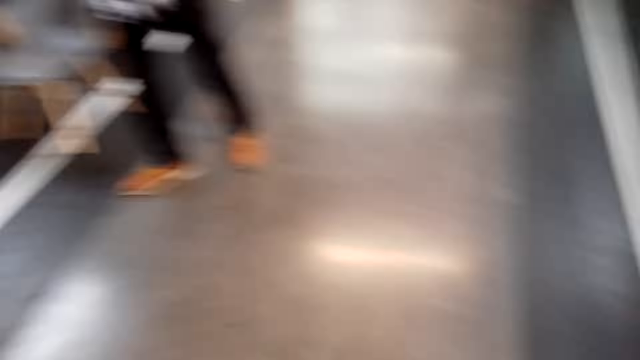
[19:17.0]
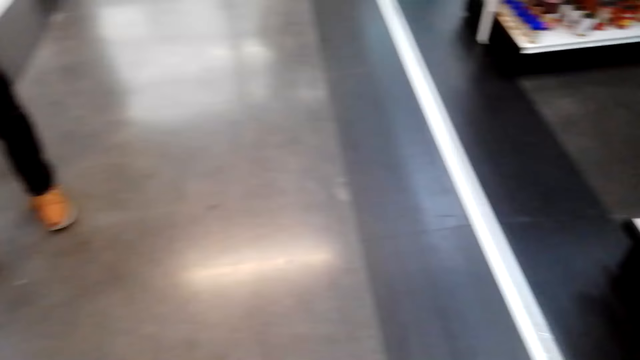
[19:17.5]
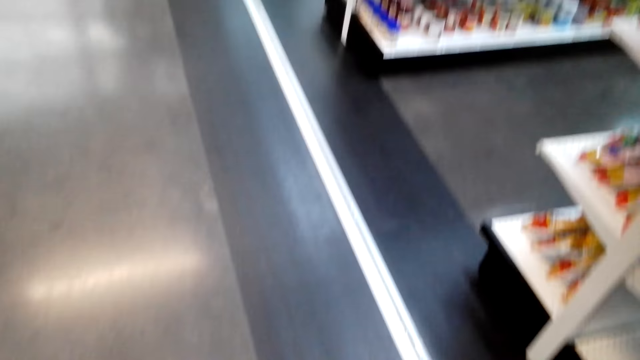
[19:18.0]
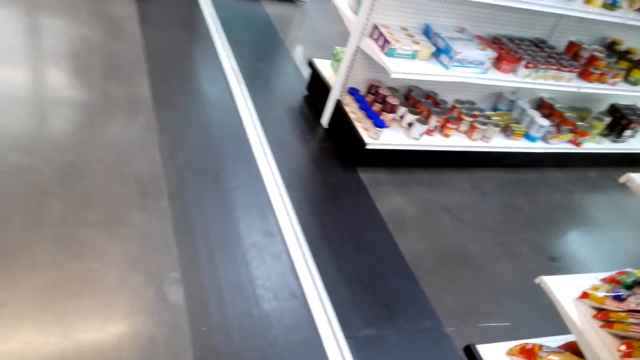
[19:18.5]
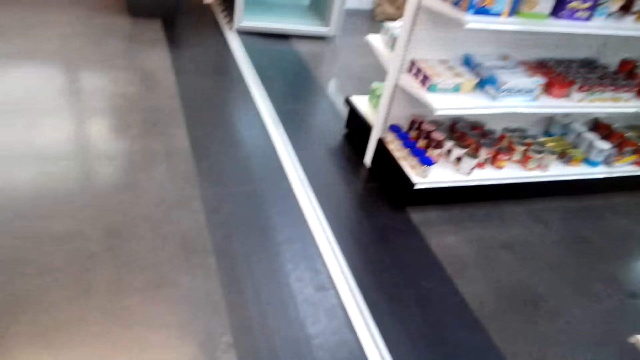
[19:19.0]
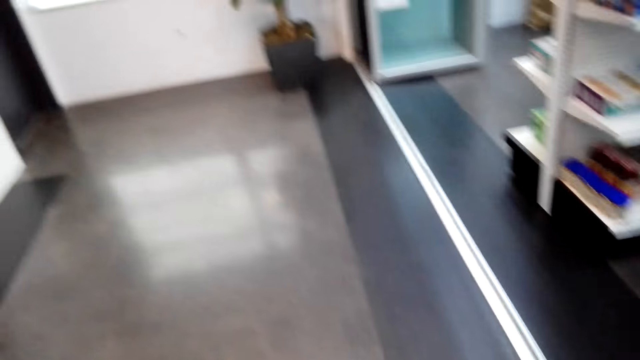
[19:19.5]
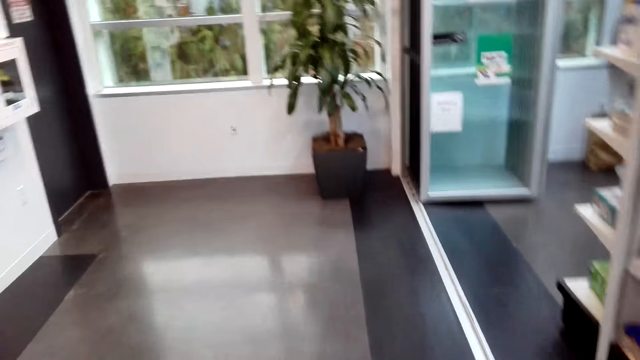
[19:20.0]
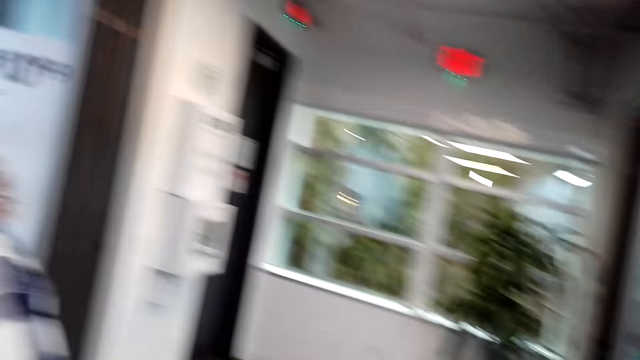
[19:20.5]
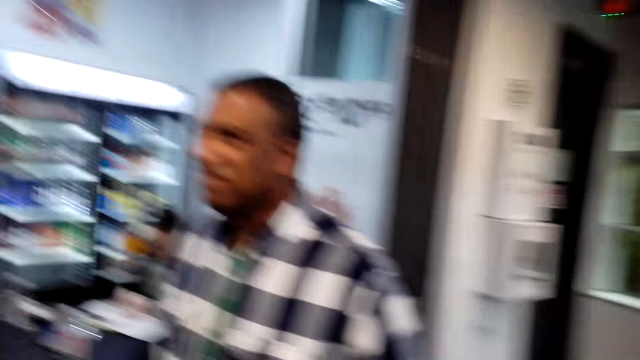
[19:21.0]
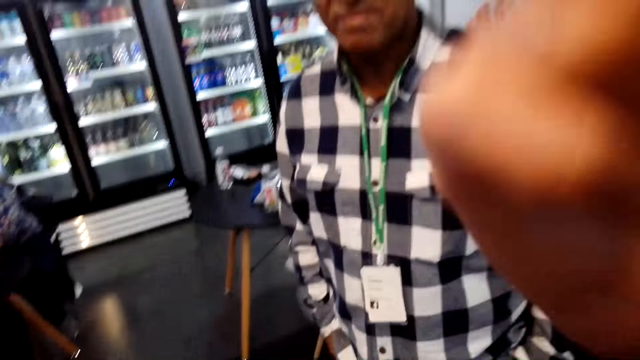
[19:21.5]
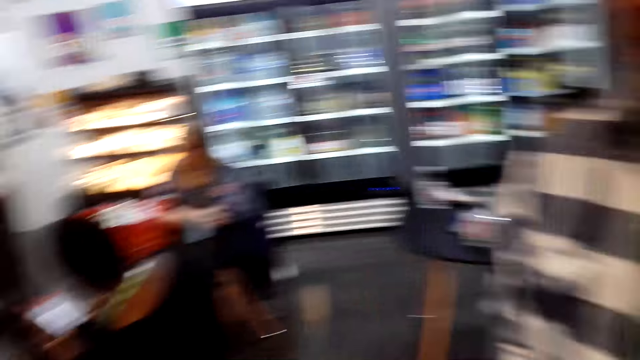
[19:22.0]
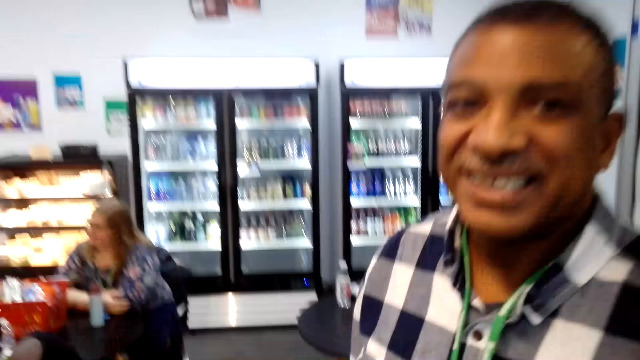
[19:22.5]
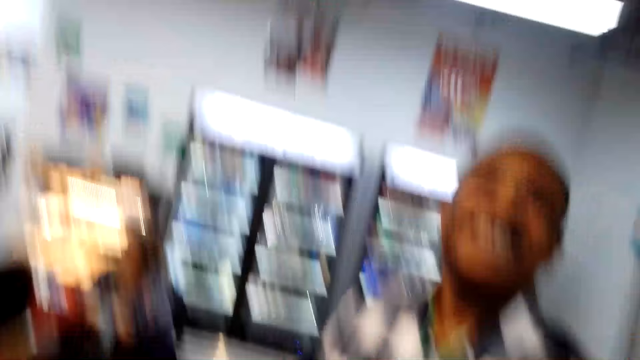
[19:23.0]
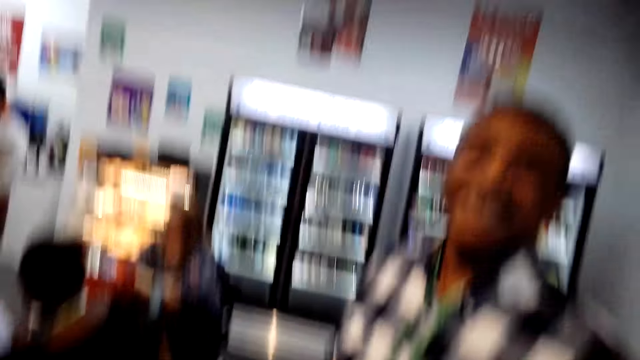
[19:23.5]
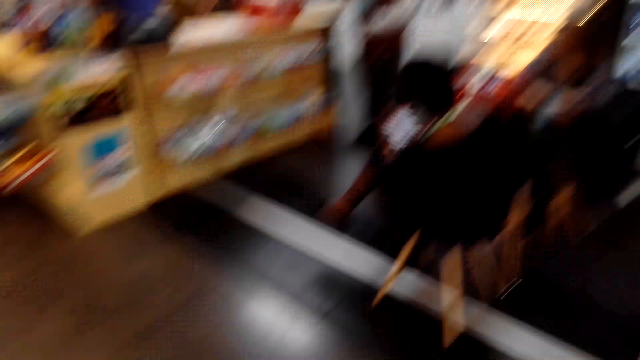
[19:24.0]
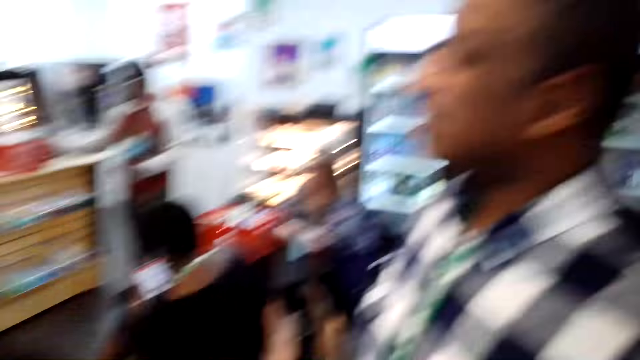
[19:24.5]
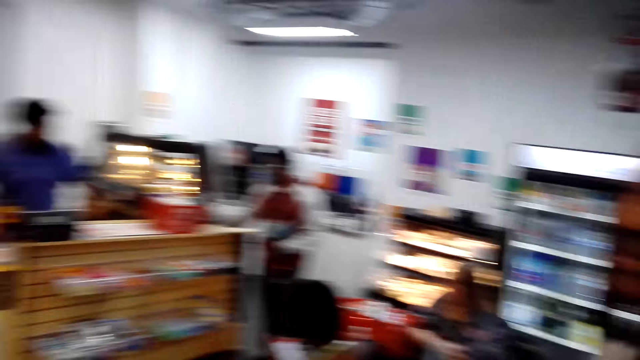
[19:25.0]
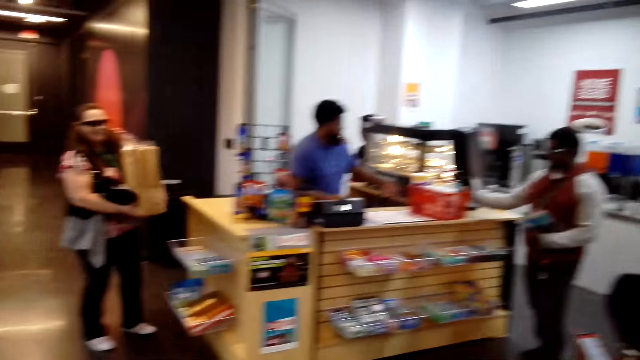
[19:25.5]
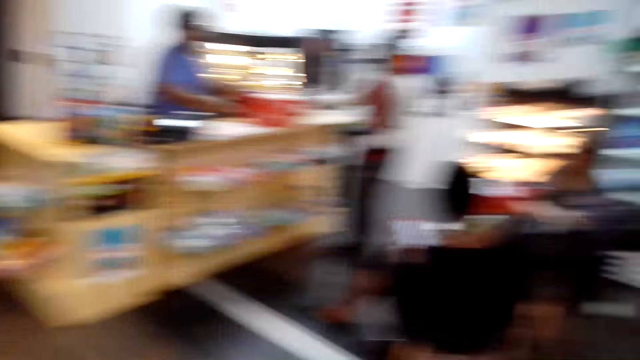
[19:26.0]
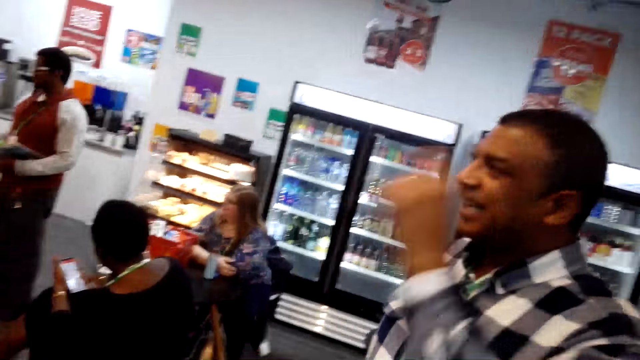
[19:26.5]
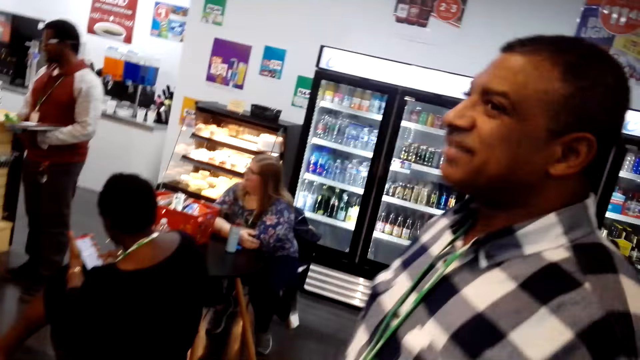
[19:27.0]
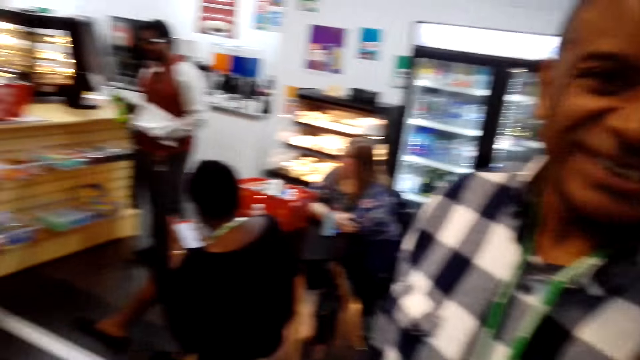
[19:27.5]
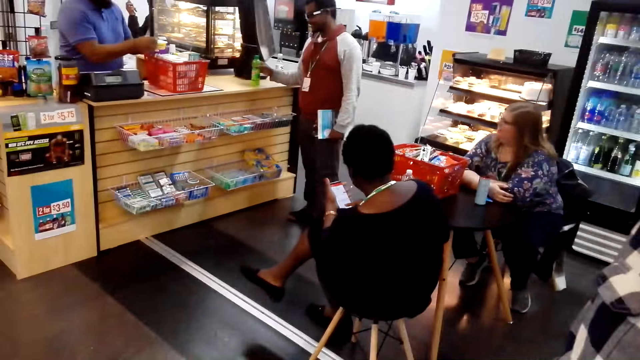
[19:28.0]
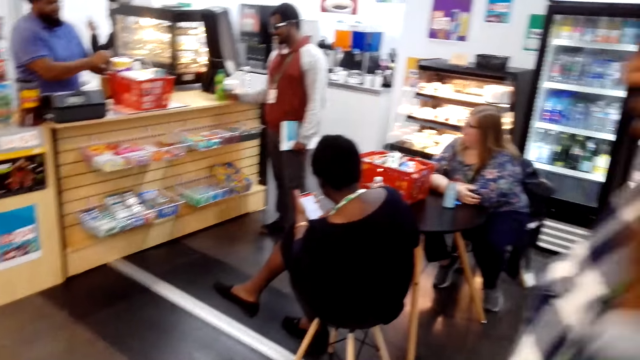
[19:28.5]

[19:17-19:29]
The camera wearer looks at the items on the shelf. He talks to a man and gestures with his hand. He interacts with the man. The man gestures with his hand.

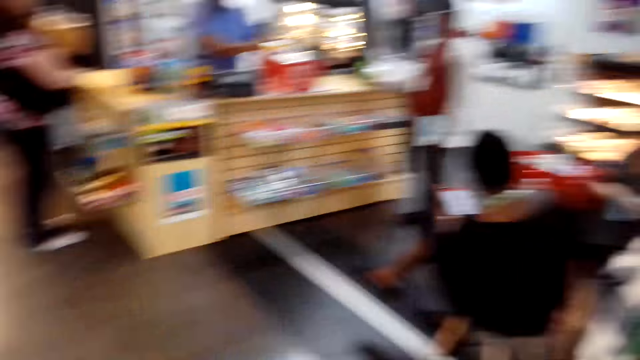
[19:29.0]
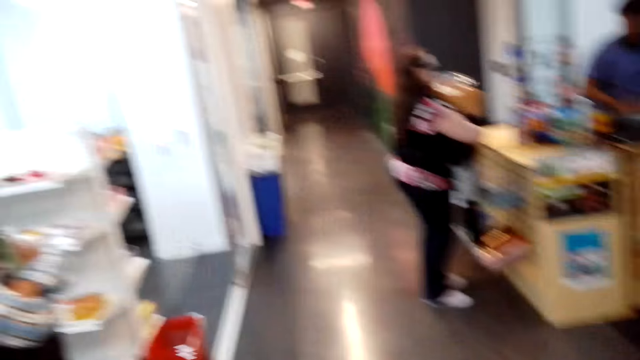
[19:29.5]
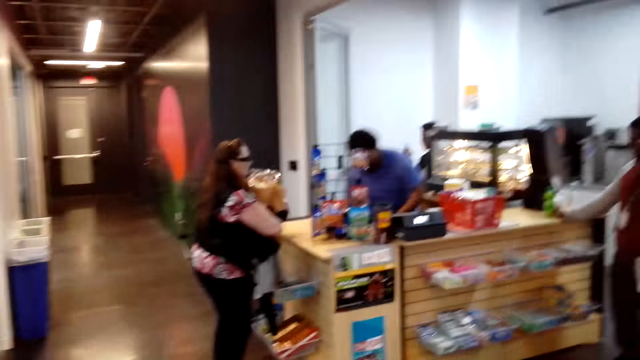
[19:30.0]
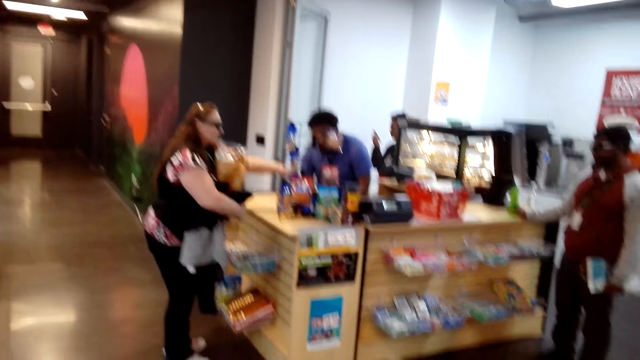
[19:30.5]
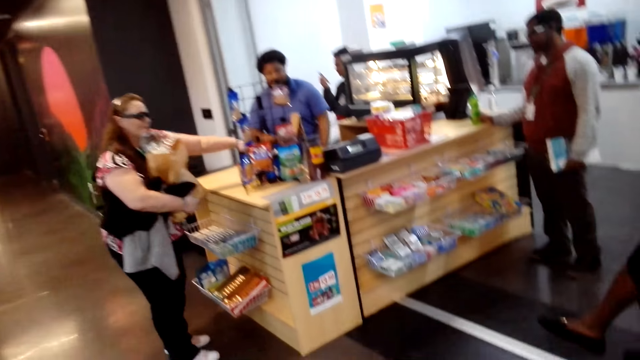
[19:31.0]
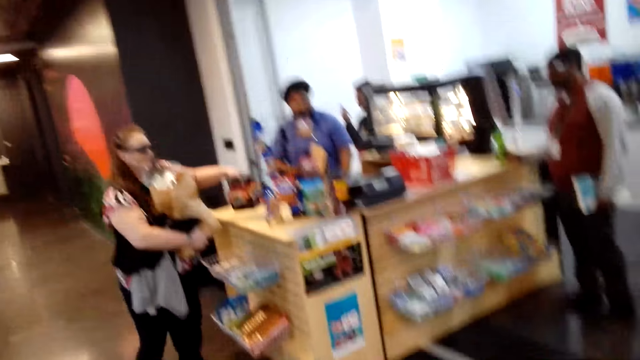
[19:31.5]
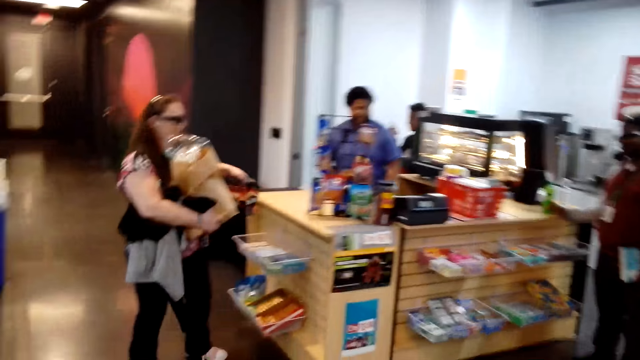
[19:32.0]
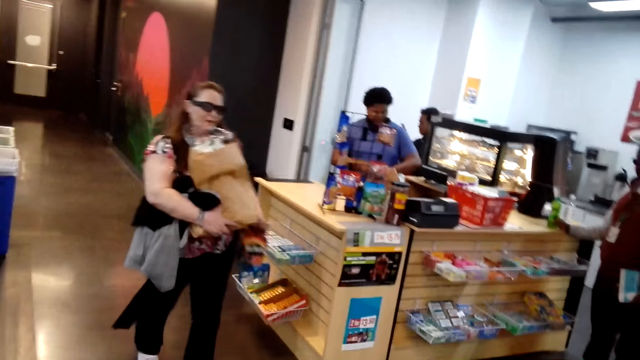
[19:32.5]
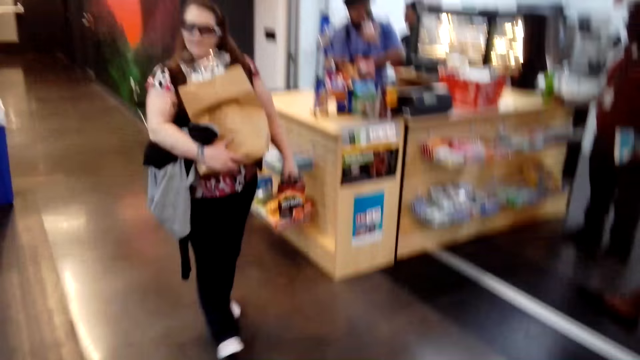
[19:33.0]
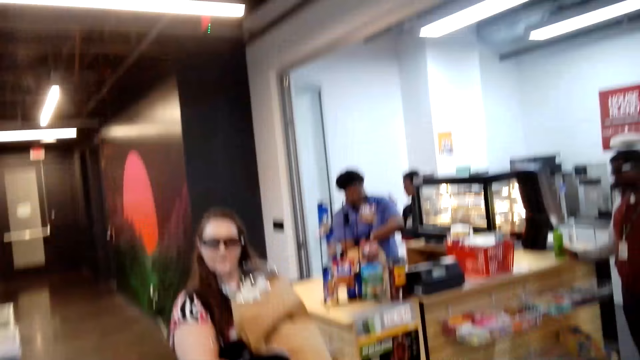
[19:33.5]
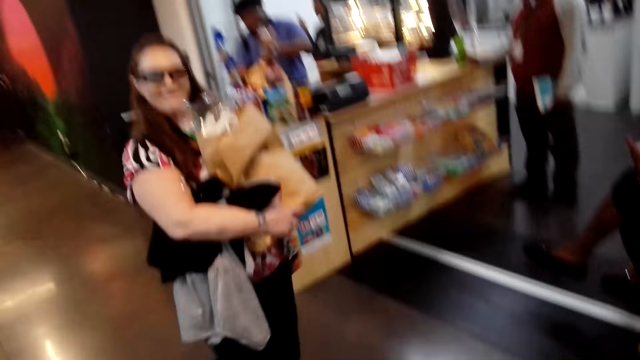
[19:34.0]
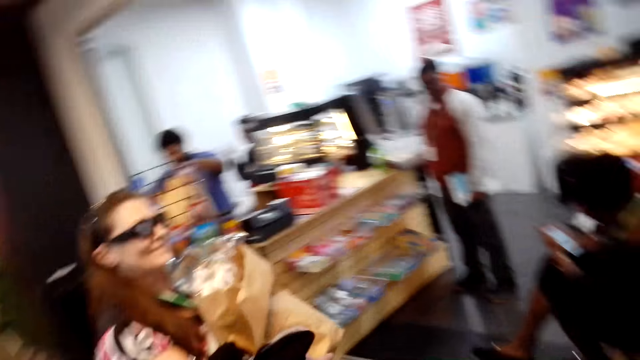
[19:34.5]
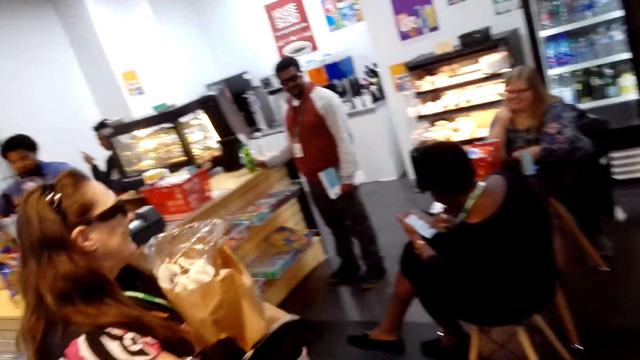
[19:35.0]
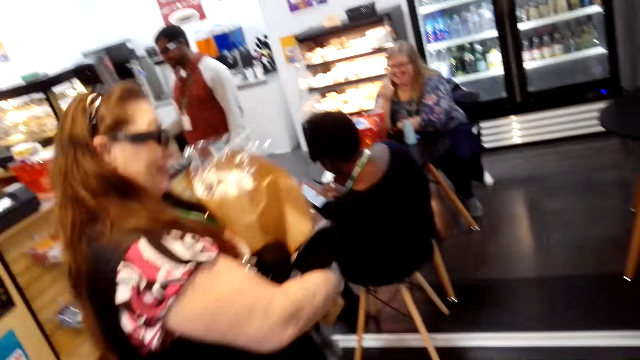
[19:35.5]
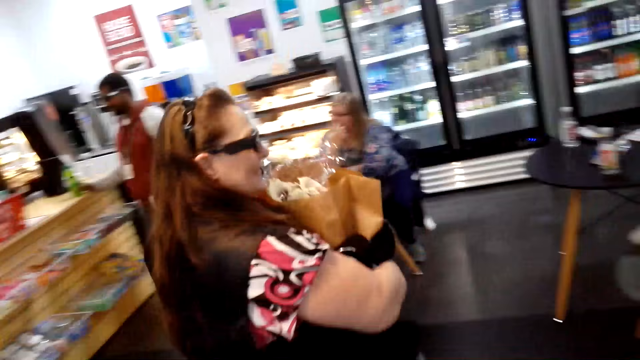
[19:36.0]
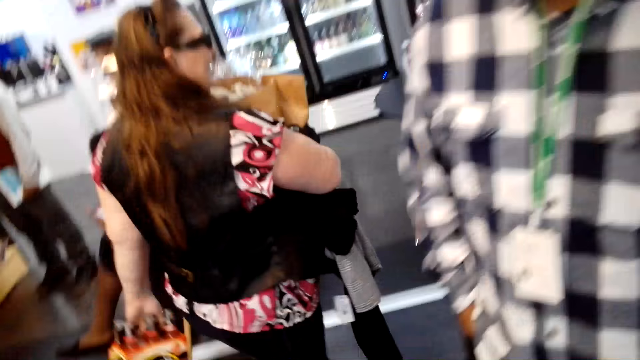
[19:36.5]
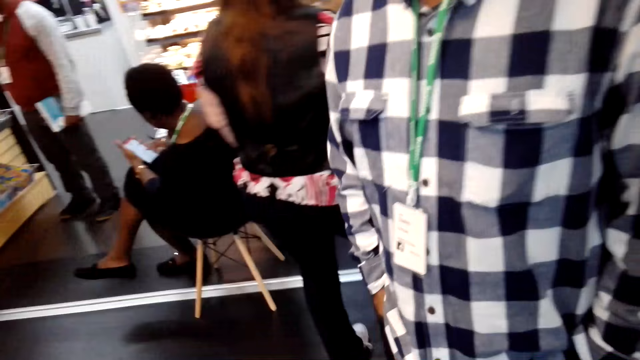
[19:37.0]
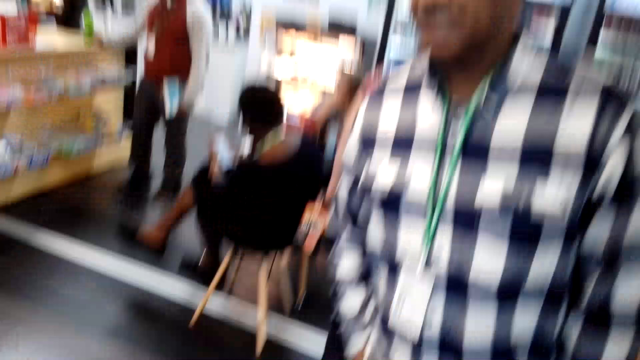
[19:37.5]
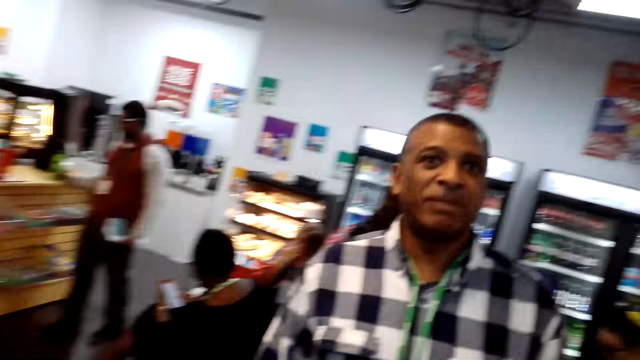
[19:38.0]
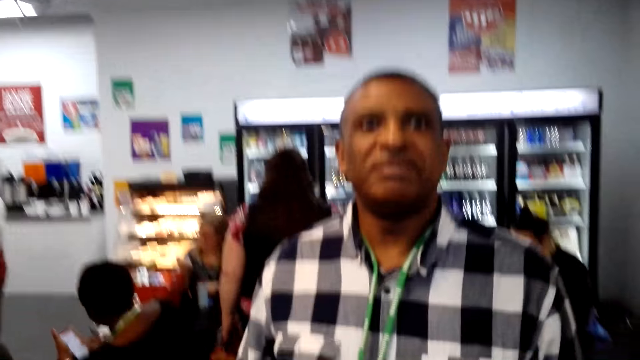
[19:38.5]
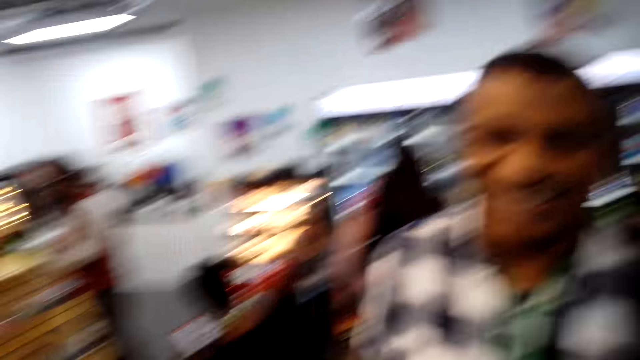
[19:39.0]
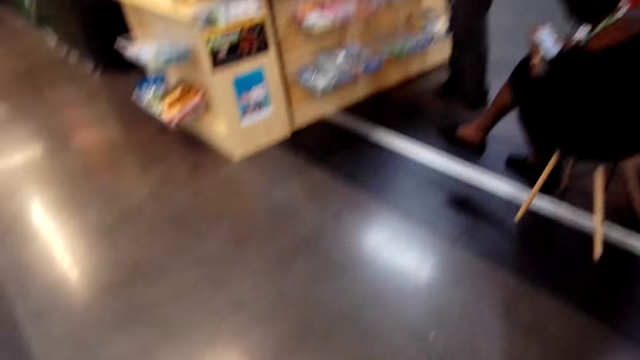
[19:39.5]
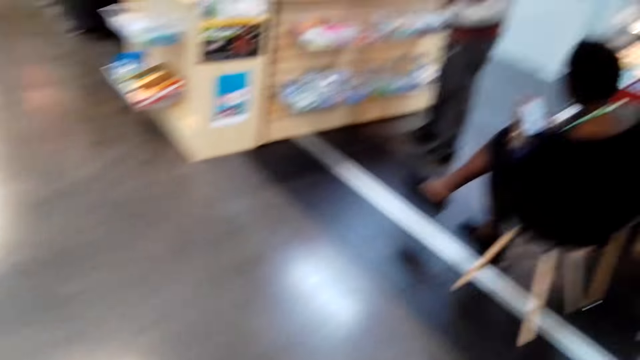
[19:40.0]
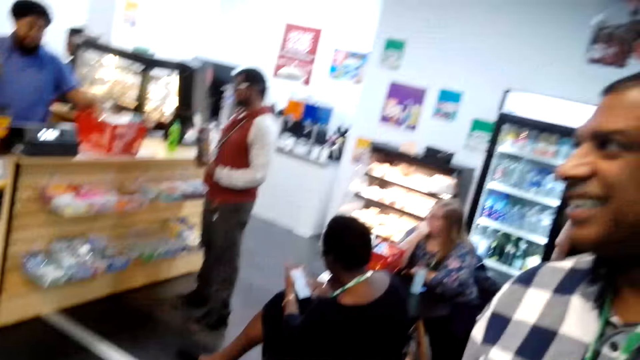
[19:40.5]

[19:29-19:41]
The camera wearer moves around the room. A woman talks to the camera wearer.
